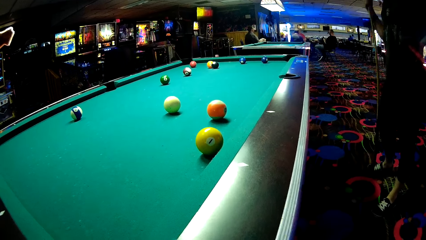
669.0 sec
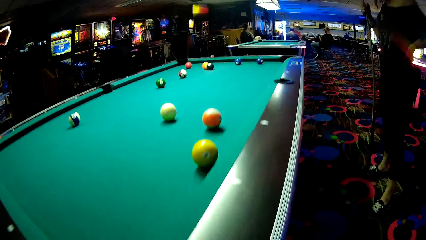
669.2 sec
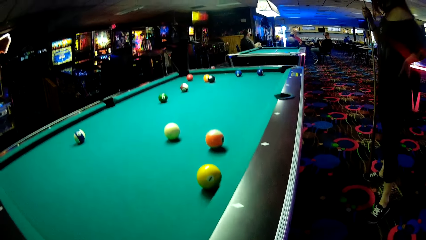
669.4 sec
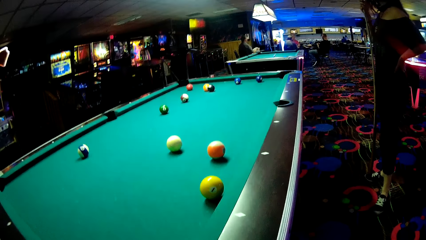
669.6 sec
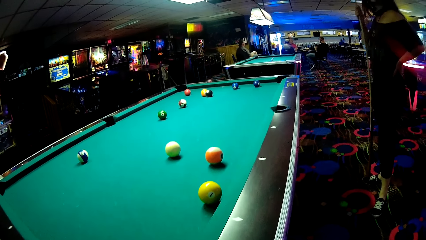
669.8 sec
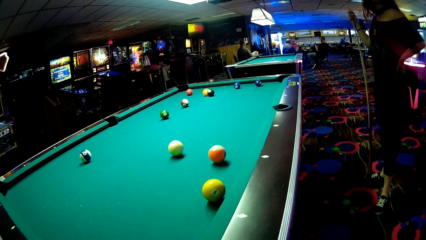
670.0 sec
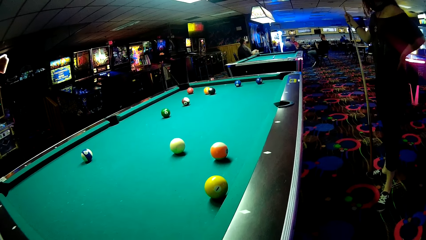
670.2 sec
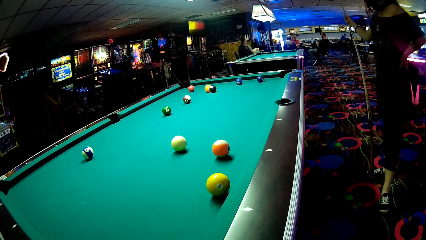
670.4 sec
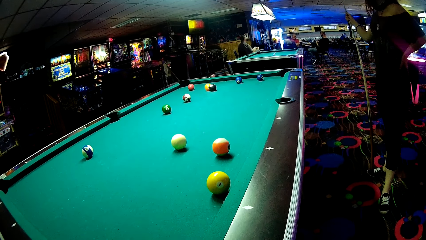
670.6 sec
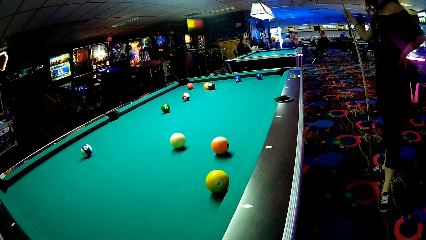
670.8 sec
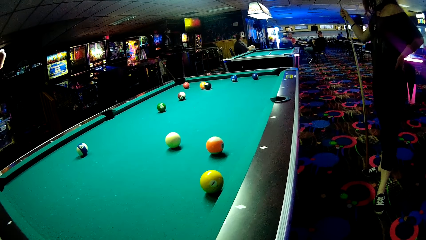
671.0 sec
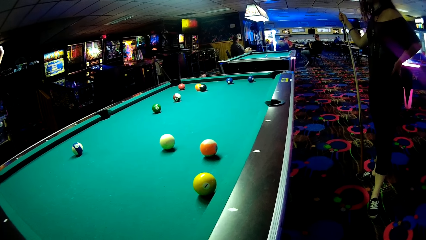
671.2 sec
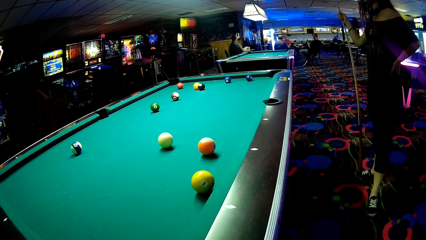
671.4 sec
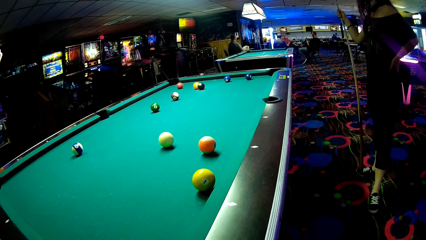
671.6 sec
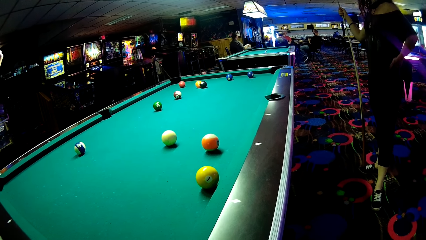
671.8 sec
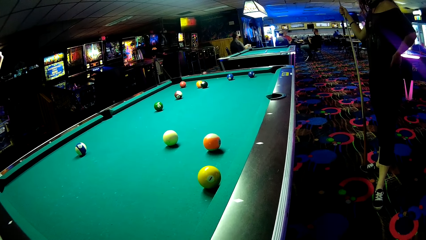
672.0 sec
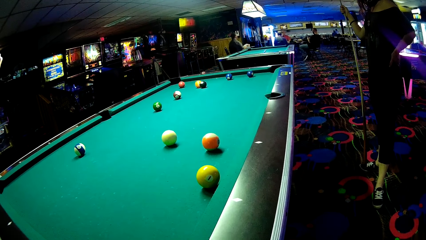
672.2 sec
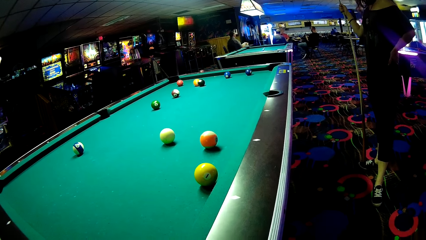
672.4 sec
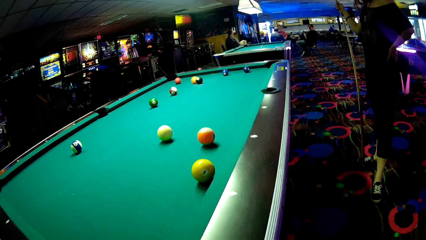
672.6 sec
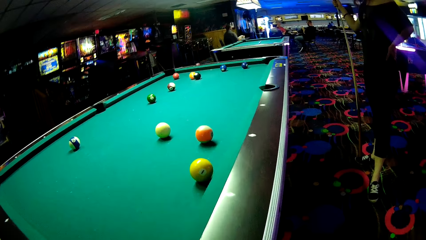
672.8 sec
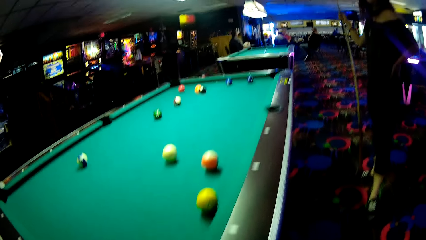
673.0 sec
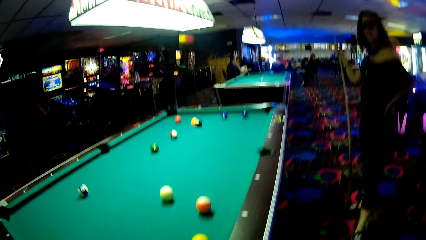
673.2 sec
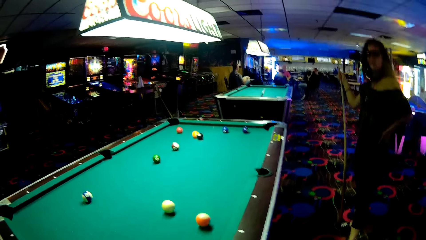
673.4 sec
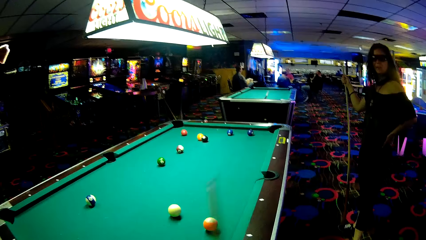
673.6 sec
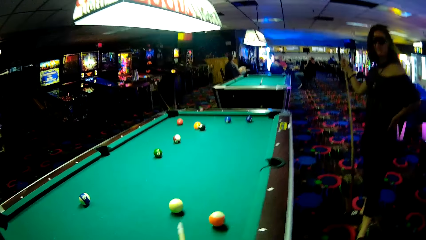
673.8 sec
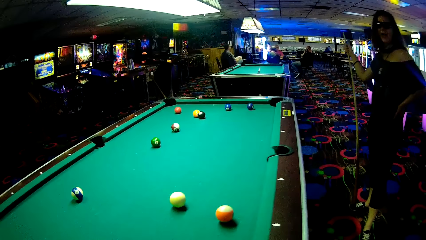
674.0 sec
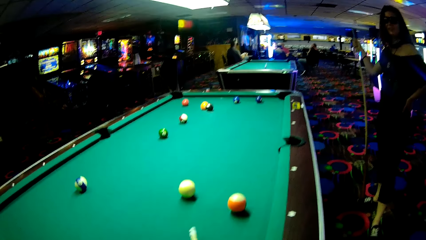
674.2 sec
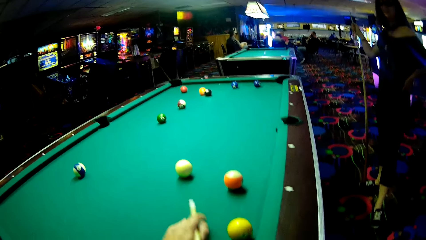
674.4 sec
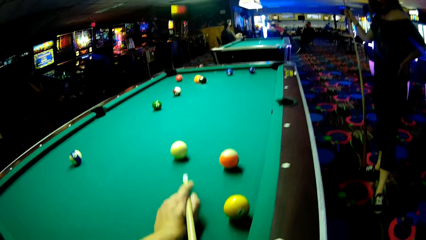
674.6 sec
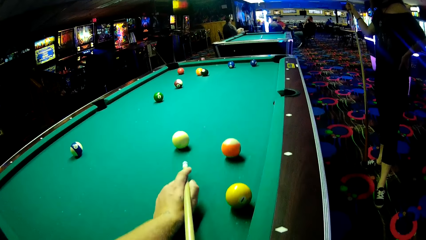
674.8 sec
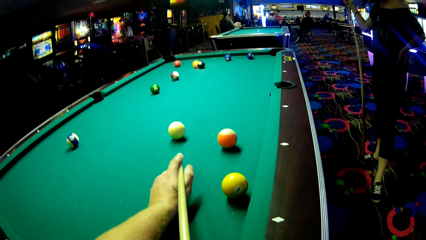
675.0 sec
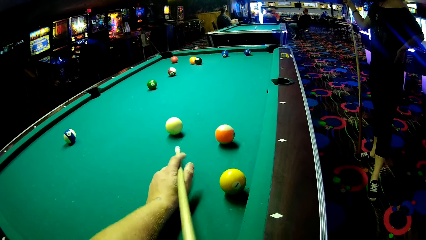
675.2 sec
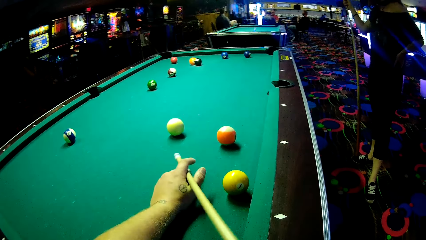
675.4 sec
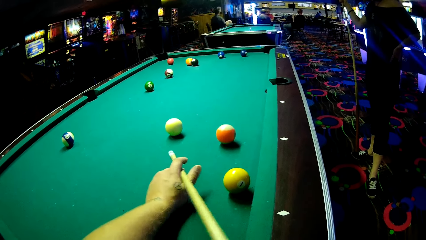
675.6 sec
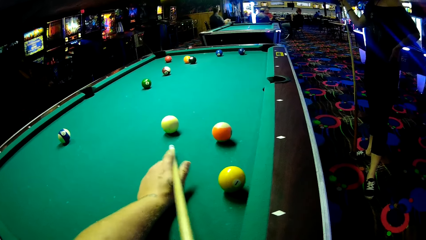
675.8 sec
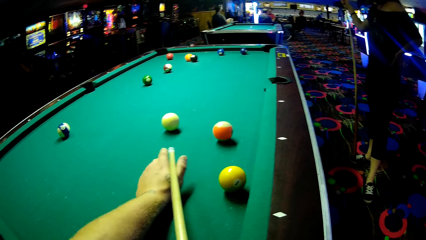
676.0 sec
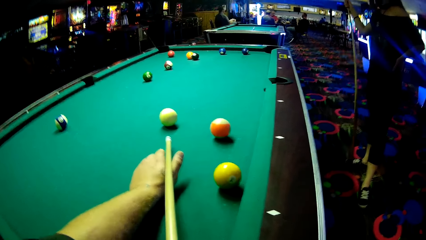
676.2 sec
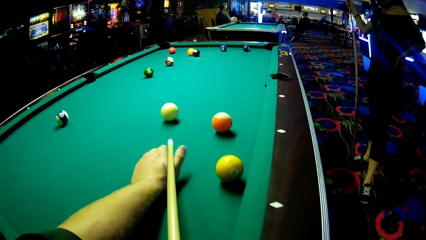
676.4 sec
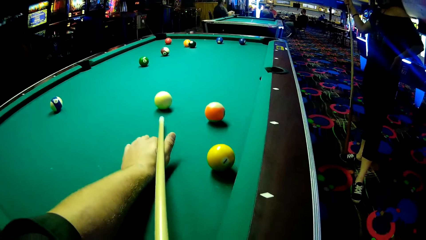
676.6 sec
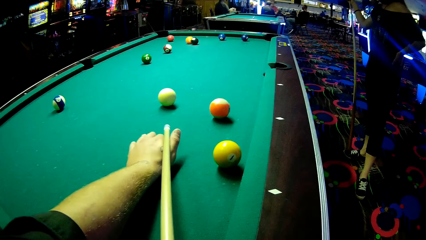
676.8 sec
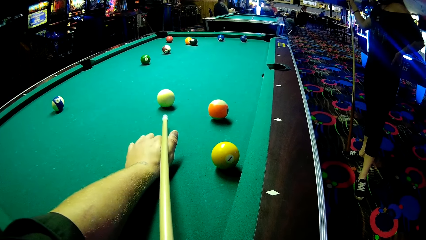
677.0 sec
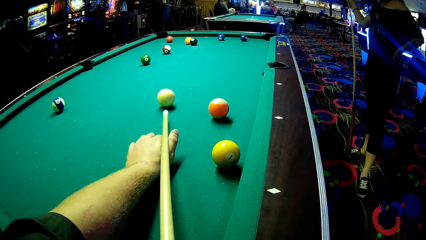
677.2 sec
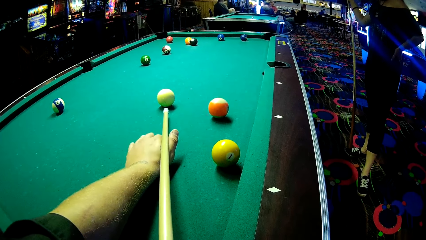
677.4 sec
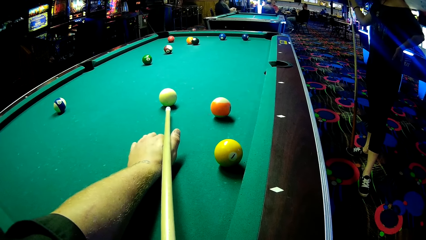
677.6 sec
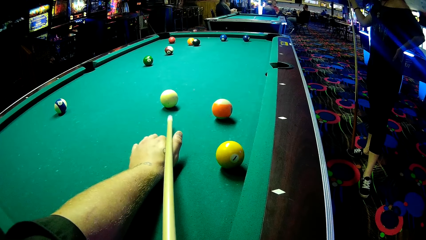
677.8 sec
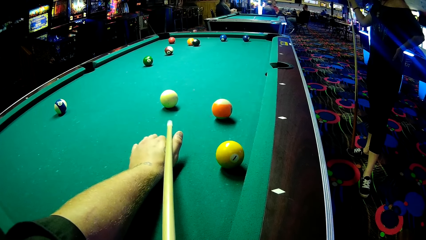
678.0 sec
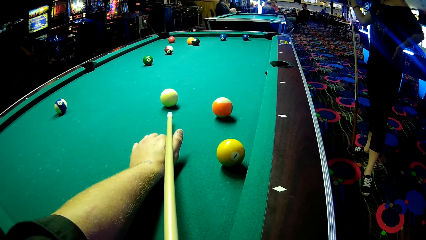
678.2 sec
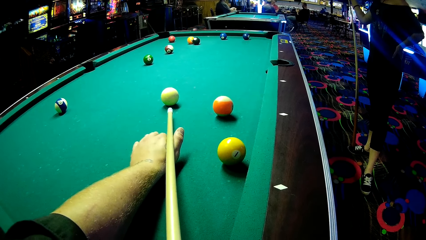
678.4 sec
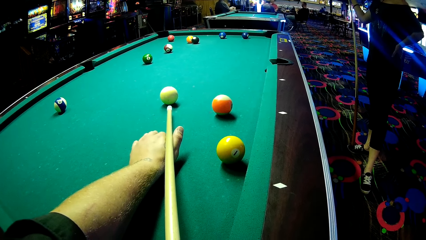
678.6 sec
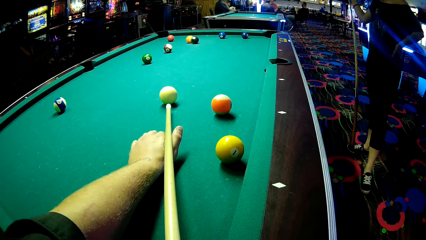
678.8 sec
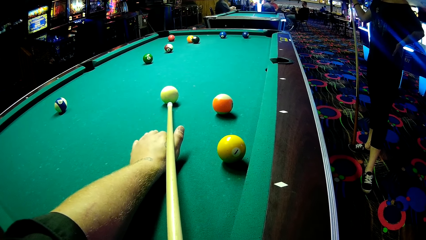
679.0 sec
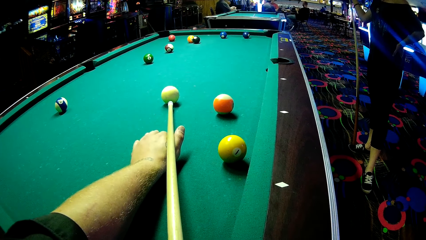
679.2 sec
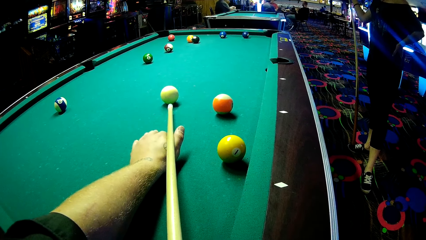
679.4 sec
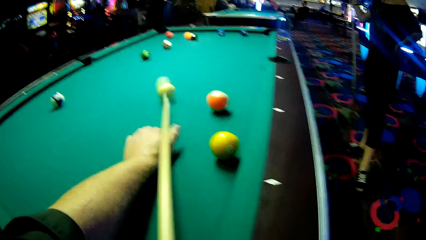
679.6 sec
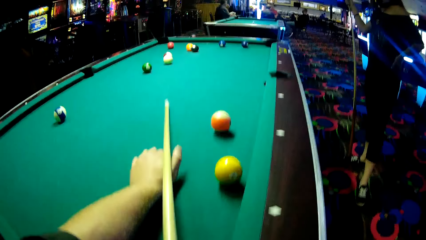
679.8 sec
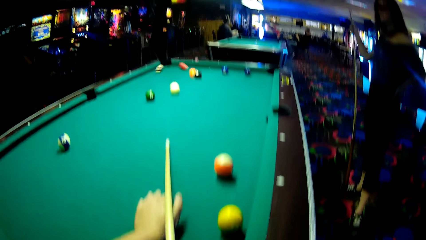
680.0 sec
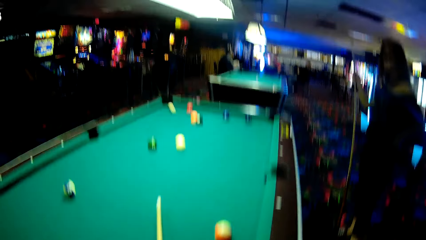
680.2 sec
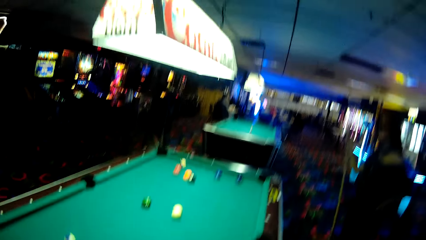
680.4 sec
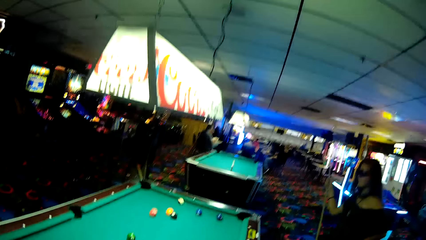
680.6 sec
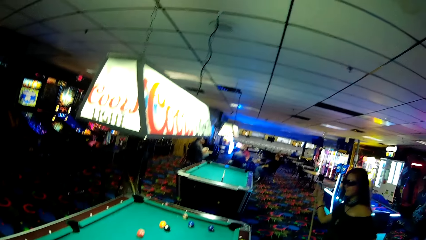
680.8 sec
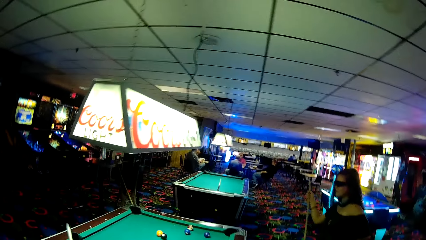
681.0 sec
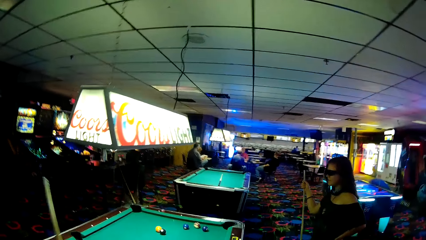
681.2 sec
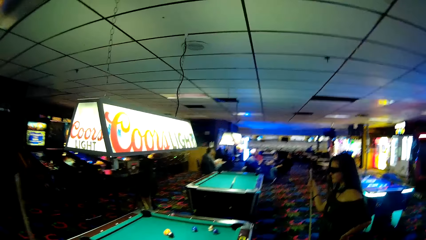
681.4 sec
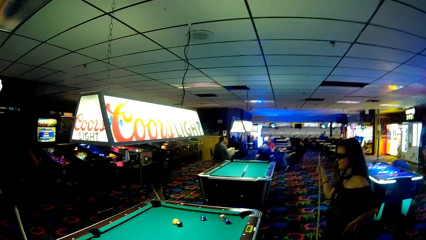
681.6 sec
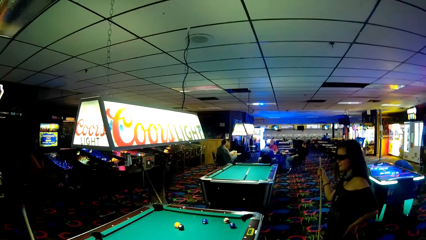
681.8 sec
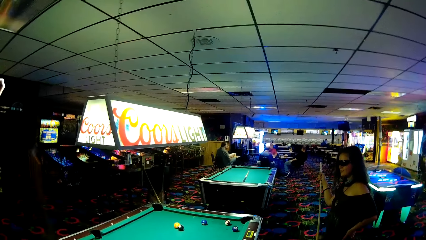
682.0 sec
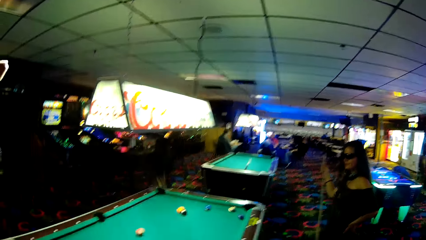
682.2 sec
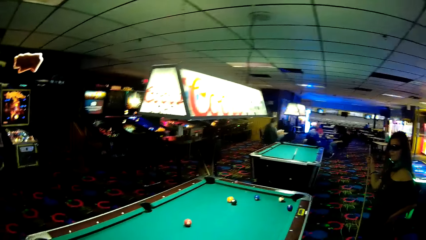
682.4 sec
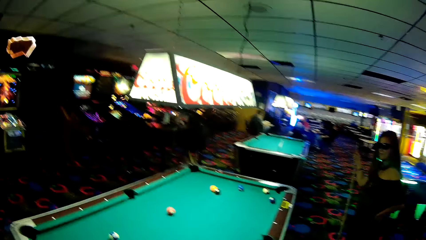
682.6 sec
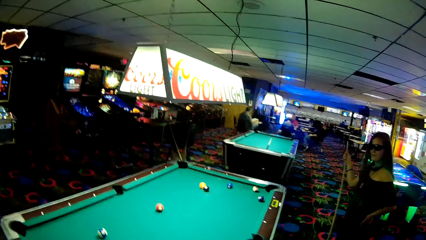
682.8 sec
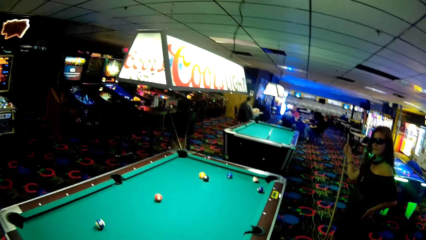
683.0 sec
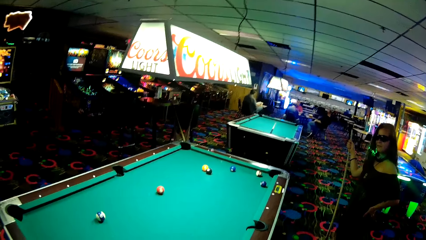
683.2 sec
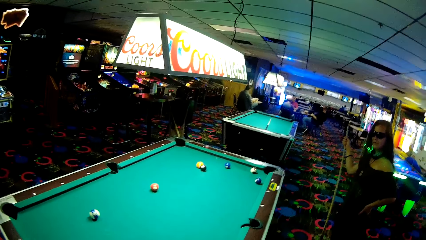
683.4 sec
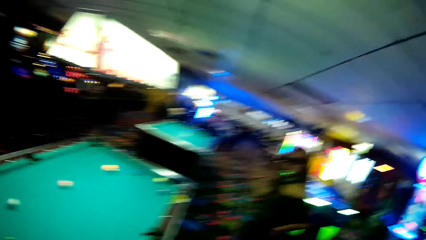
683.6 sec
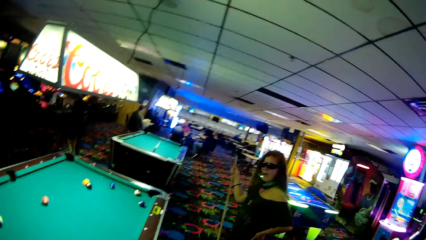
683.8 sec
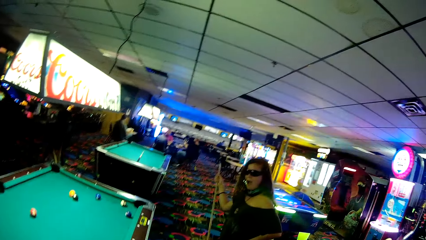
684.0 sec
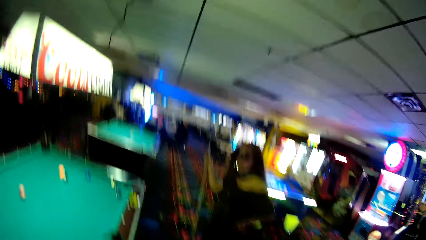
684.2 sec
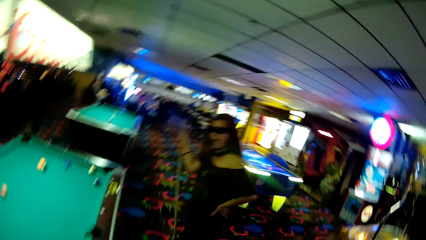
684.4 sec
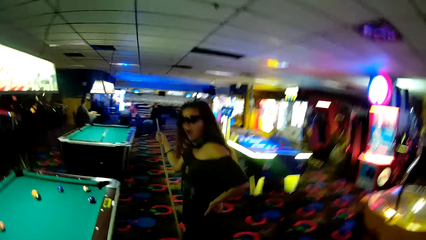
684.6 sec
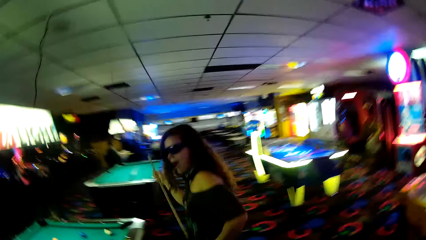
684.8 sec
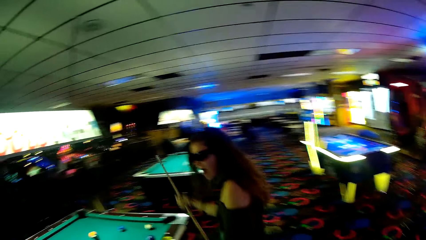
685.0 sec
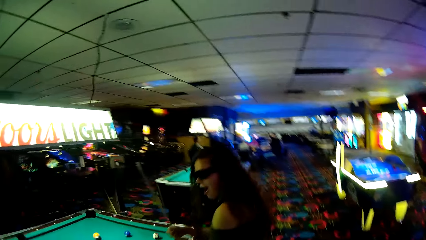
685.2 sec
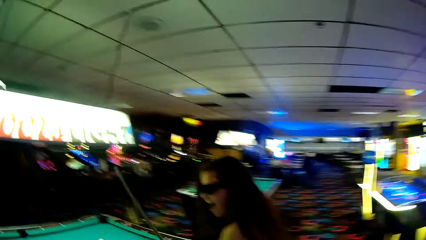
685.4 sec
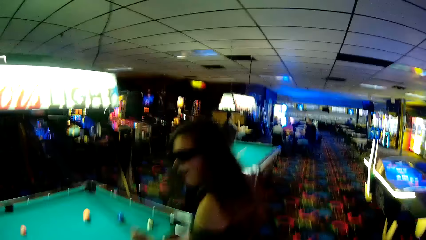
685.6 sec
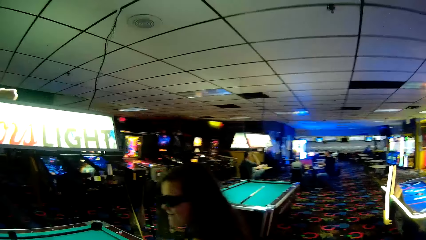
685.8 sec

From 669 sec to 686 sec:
The camera wearer holds a billiards stick in position. The woman holds a billiards stick. The camera wearer strikes a billiards ball. The woman holds the billiards stick. The woman holds the billiards stick again. The camera wearer dialogues with the woman.
